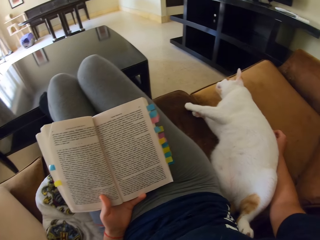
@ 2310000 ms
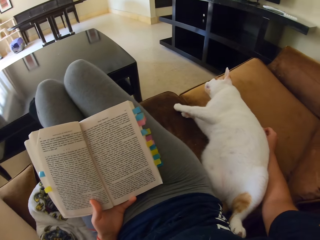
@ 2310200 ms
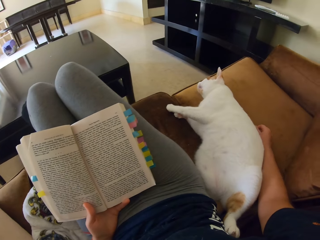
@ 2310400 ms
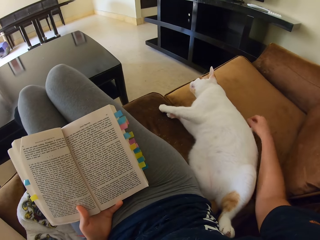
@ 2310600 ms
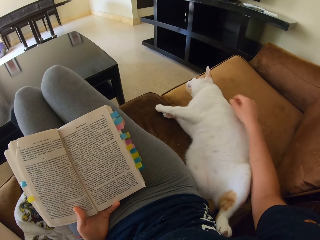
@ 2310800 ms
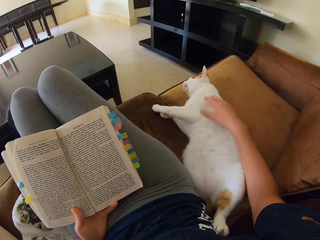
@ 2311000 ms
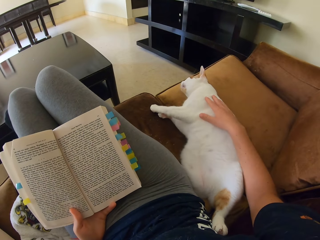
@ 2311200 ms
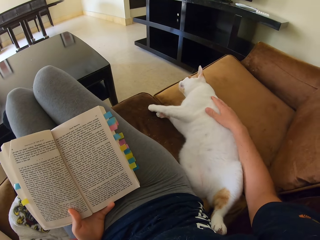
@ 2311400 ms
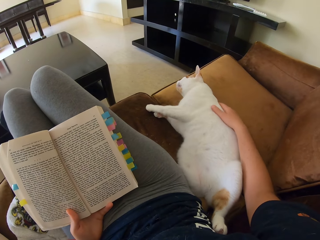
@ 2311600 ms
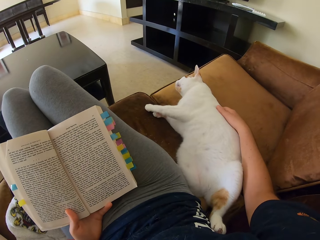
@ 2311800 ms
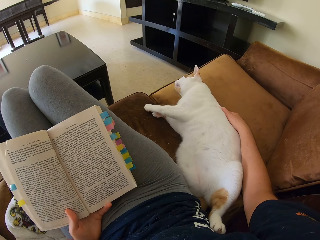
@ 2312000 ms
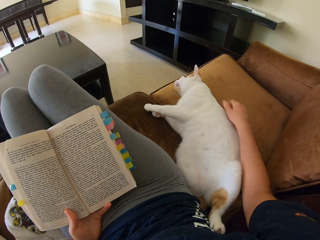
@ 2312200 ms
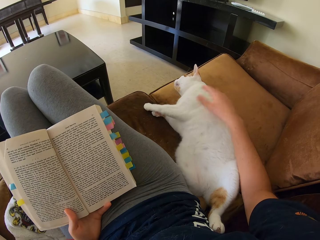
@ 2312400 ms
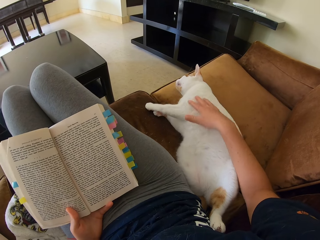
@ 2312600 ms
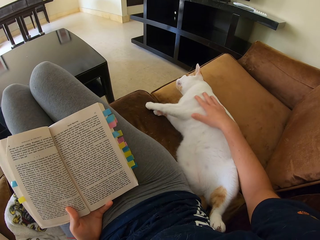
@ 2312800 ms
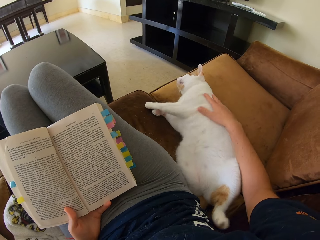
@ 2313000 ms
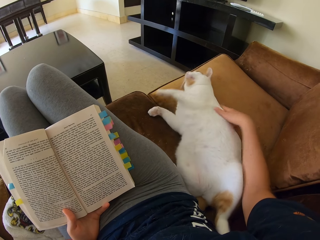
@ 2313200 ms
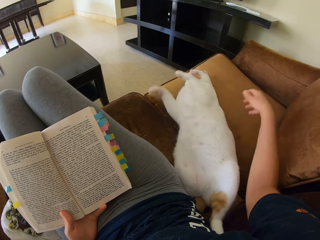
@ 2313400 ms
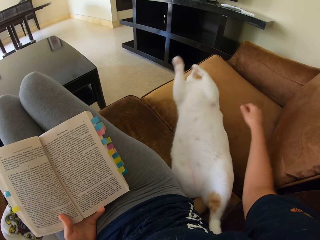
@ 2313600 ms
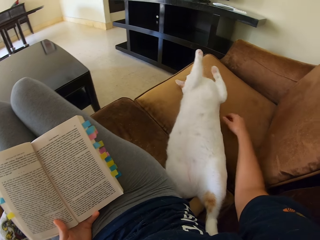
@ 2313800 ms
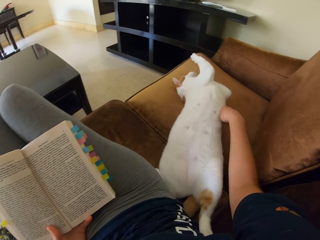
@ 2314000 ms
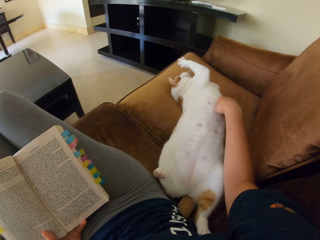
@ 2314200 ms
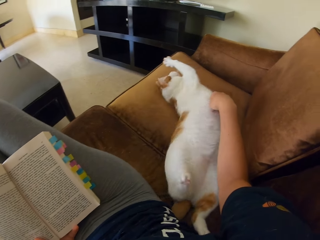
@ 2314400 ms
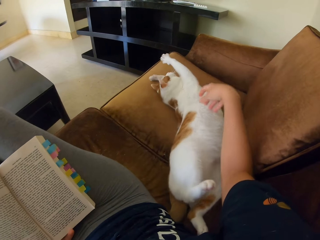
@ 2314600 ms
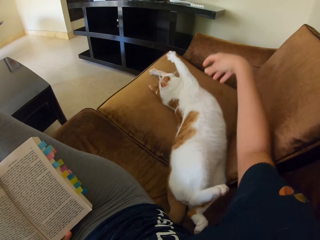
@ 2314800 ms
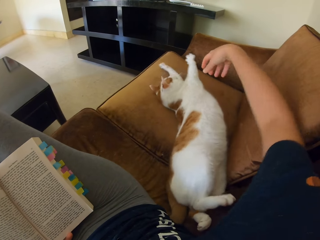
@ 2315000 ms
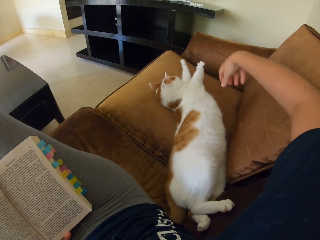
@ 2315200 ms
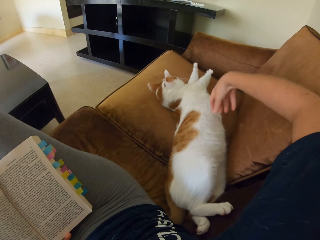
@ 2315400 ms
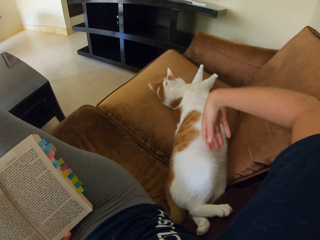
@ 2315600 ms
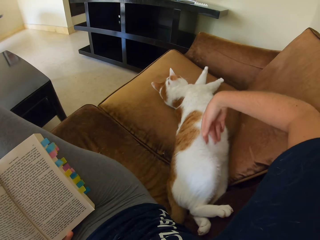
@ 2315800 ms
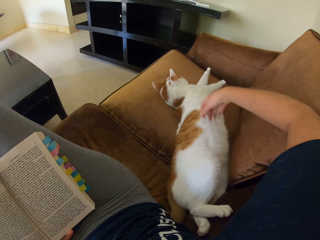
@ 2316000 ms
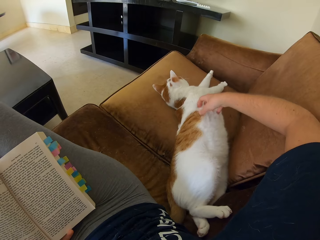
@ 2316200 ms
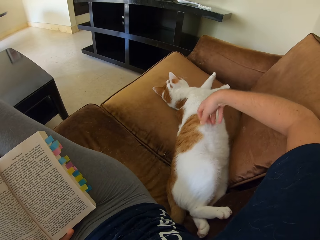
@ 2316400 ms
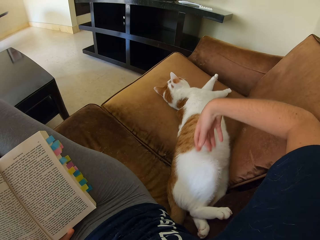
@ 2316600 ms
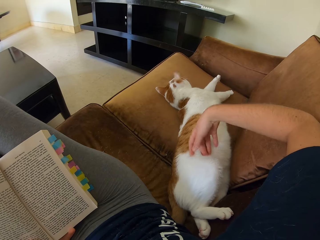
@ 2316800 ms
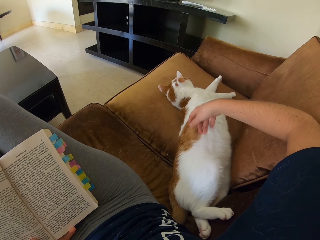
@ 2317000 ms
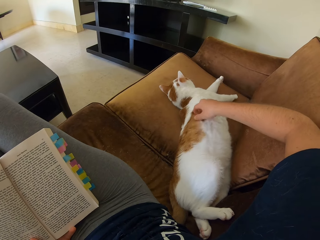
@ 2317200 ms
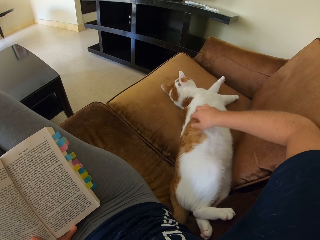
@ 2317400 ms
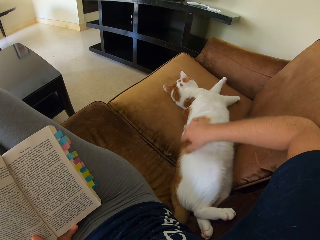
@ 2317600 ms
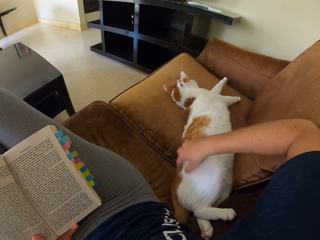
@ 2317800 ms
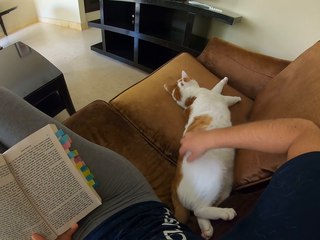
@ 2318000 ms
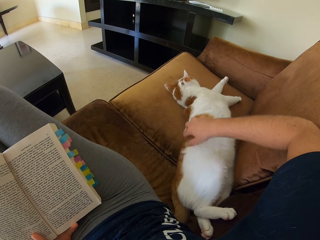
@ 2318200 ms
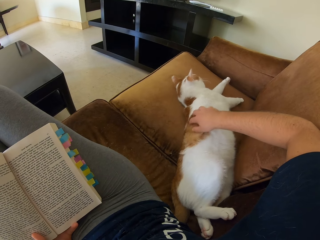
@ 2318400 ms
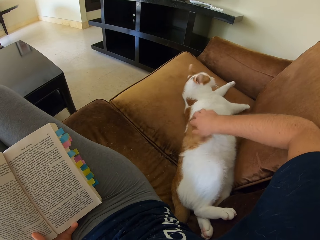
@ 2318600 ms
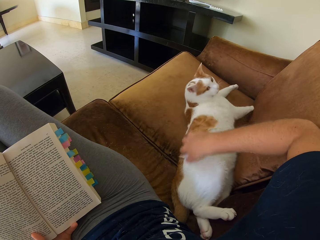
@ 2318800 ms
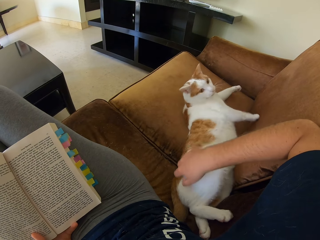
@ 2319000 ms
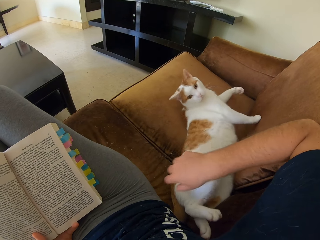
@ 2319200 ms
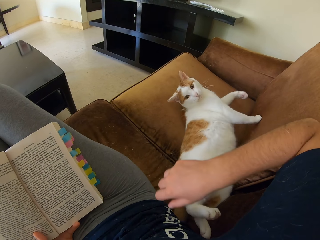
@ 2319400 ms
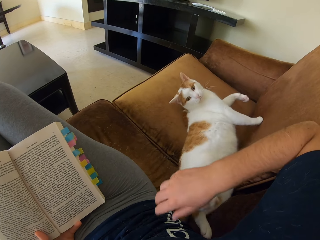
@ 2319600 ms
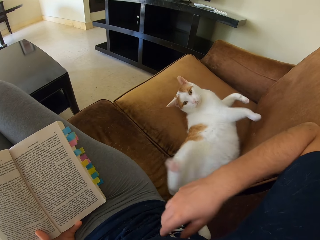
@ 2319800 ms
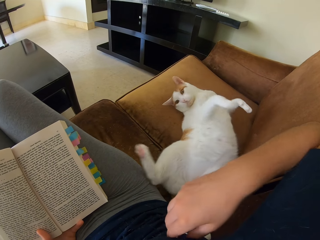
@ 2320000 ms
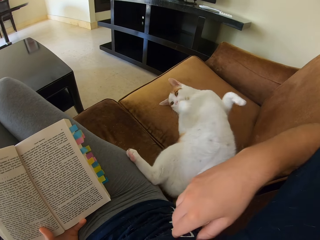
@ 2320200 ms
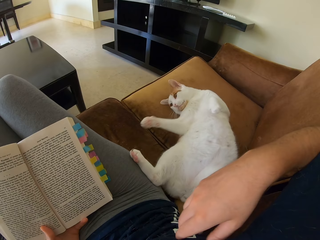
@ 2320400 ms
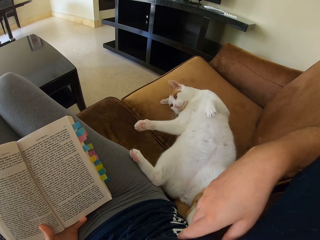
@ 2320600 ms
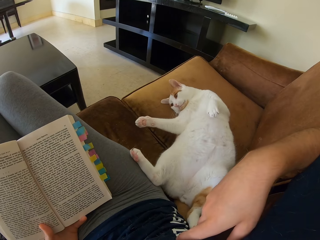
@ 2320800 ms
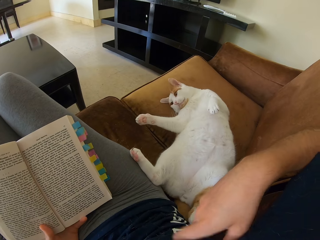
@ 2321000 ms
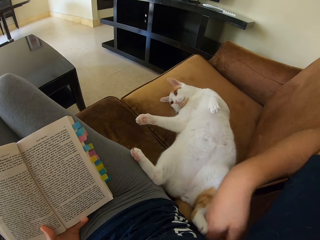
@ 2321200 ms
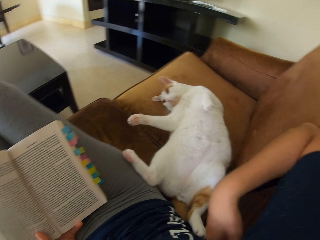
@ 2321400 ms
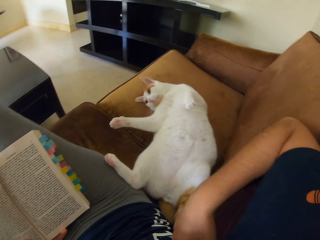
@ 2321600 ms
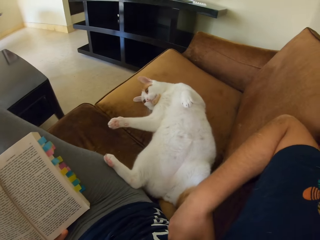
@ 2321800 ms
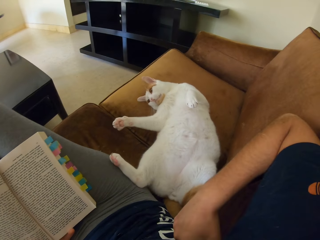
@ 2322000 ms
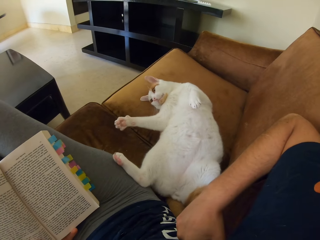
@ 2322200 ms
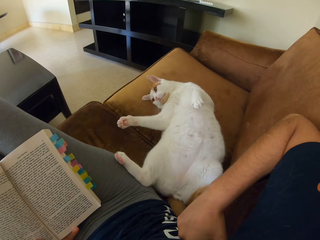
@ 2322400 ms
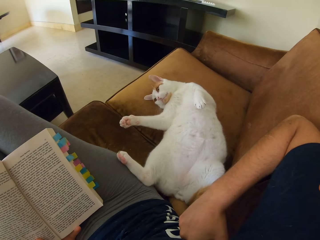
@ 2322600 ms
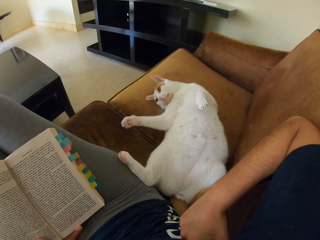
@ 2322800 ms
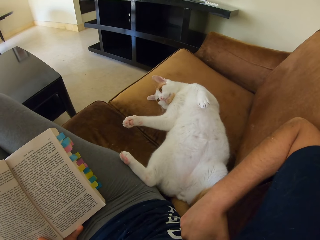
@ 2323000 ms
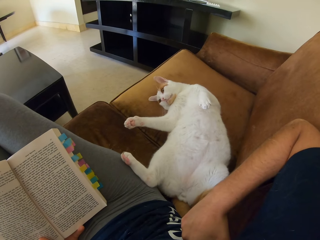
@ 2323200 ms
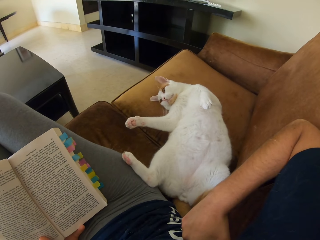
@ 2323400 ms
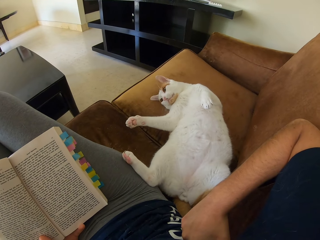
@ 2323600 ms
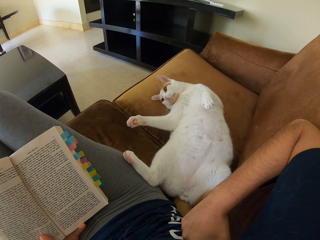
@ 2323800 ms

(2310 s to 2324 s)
The camera wearer pets a cat on the sofa. They touch the cat. They touch the cat again. They stop petting the cat.

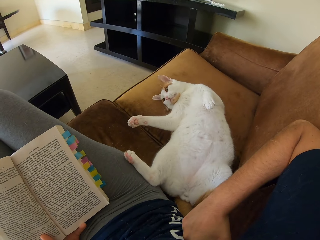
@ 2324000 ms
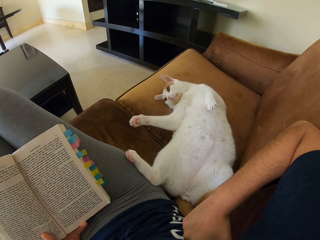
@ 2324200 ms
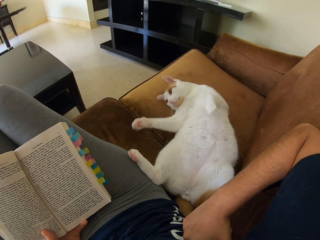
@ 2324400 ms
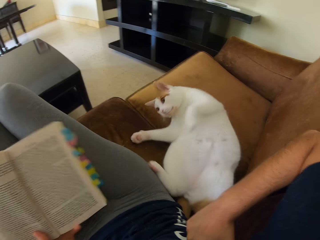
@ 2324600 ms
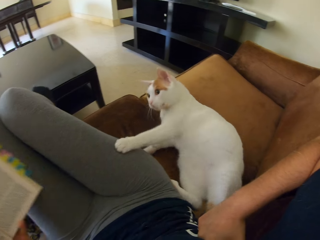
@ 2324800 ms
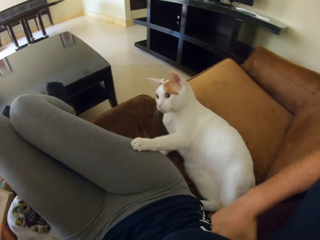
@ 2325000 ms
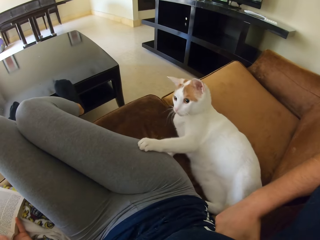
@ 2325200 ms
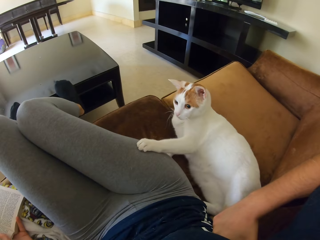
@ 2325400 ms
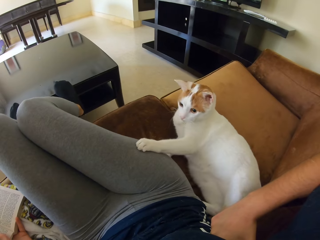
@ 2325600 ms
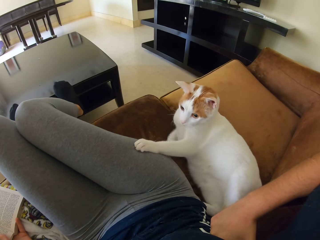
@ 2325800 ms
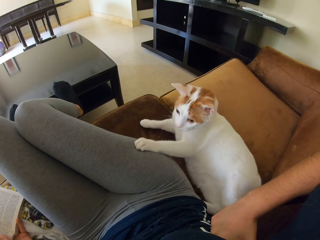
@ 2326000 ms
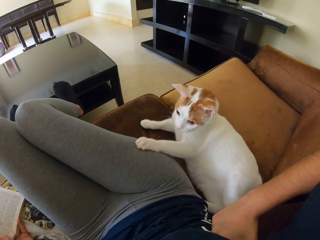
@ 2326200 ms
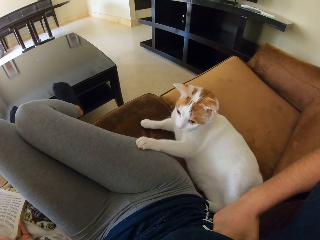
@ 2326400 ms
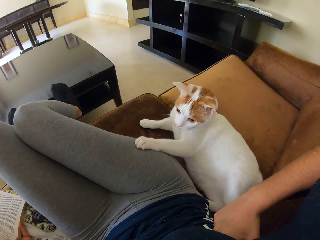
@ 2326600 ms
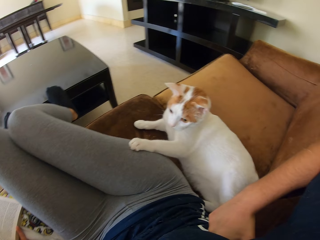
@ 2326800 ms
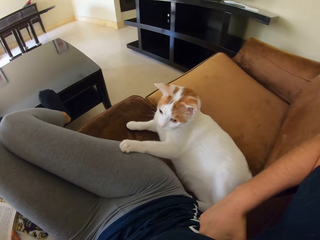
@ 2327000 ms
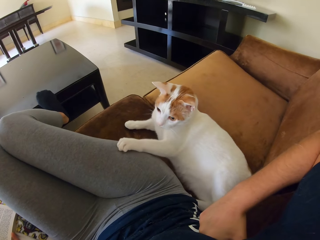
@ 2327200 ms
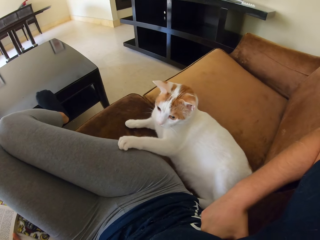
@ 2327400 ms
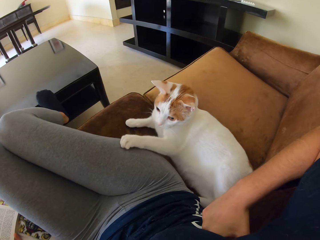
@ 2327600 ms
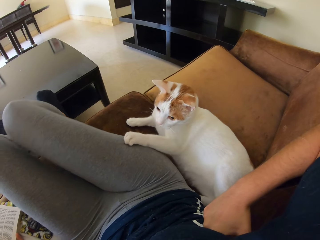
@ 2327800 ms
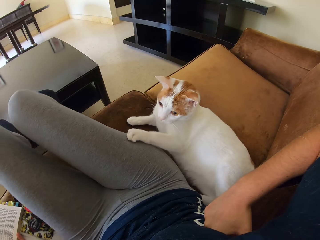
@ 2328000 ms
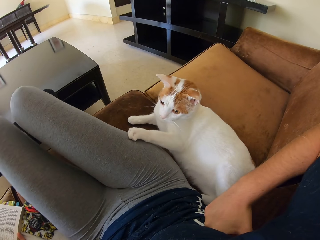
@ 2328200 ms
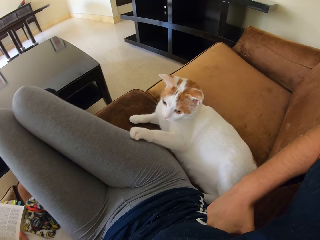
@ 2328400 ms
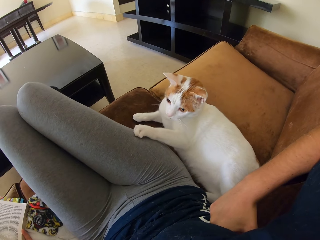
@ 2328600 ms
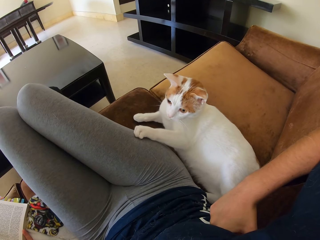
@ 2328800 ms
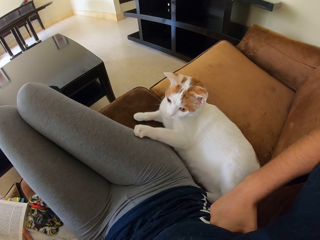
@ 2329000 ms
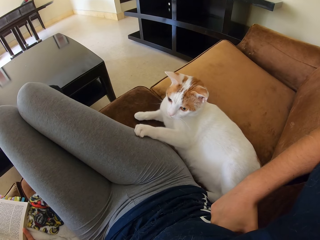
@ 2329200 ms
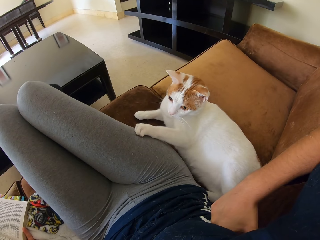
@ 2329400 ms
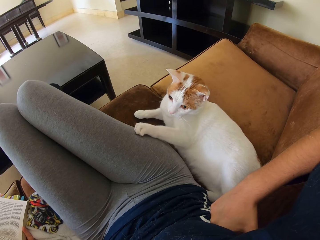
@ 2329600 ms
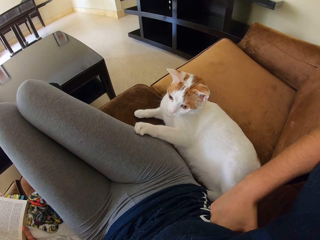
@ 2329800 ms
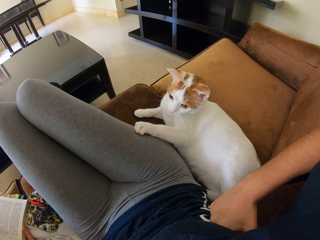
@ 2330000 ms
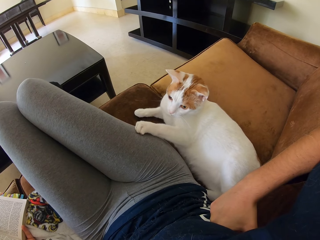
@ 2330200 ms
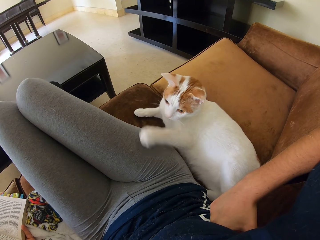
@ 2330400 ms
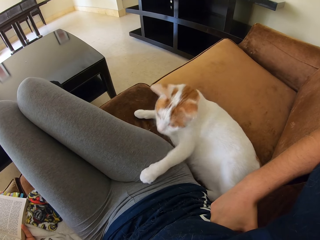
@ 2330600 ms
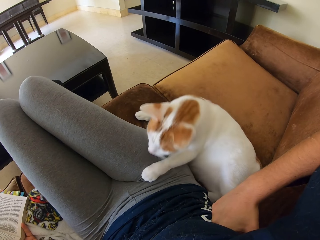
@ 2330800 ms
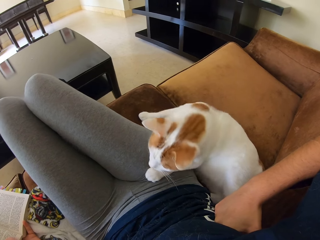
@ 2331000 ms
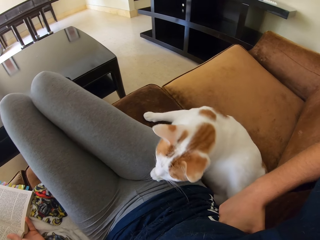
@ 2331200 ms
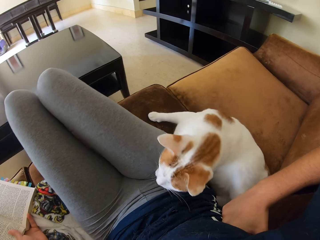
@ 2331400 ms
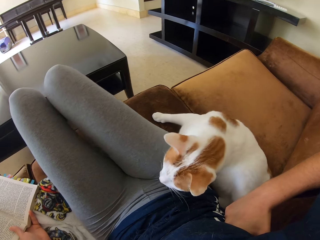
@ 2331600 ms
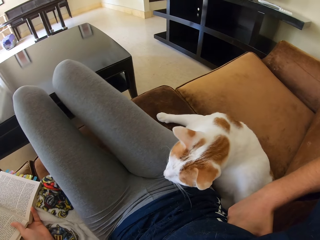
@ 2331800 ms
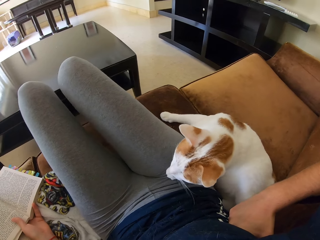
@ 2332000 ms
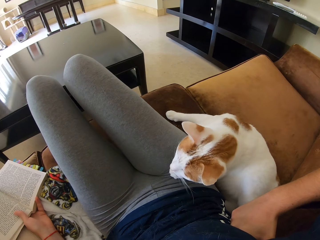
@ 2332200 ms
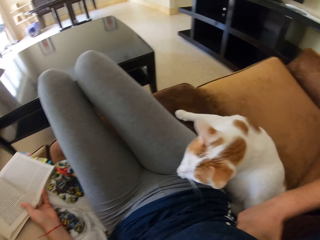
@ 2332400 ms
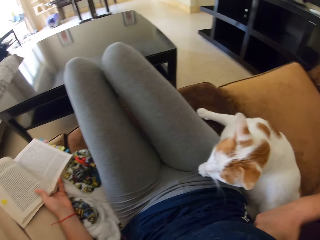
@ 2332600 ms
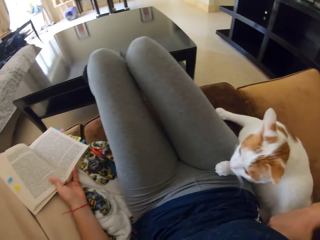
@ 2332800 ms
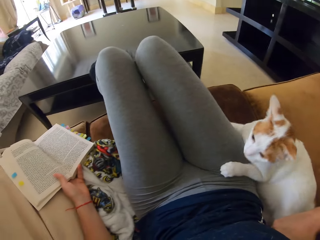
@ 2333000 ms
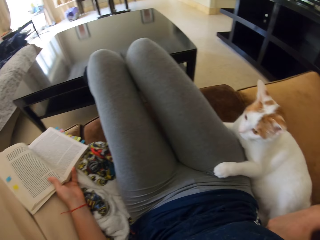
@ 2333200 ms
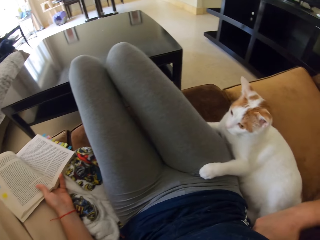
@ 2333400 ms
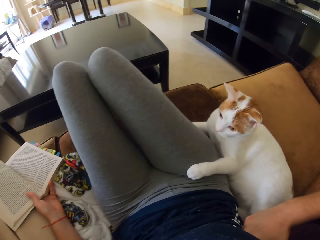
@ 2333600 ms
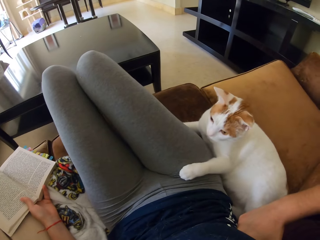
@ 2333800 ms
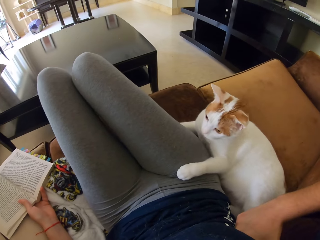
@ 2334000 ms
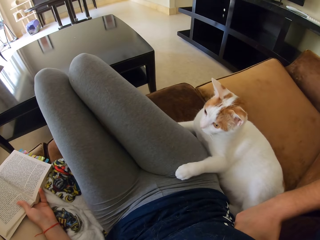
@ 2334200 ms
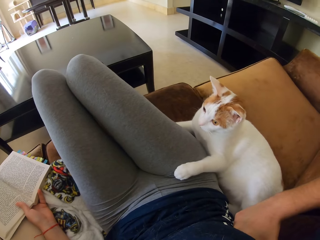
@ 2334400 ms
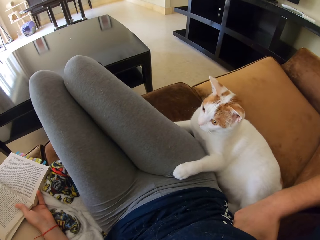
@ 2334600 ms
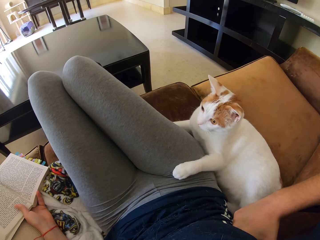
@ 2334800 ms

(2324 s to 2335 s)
The camera wearer puts a book on the sofa.
